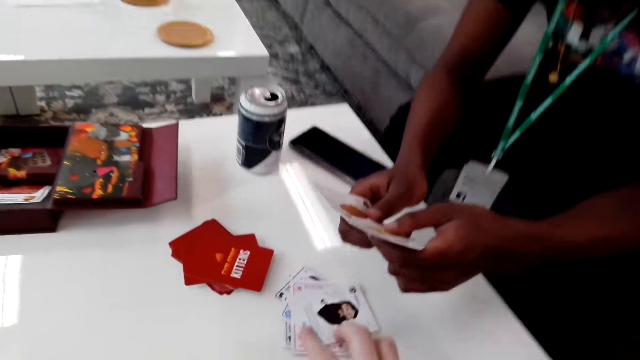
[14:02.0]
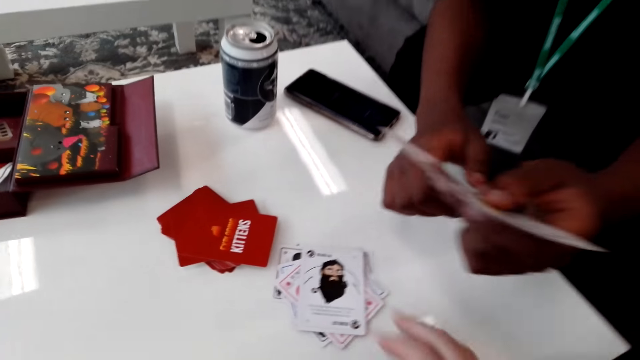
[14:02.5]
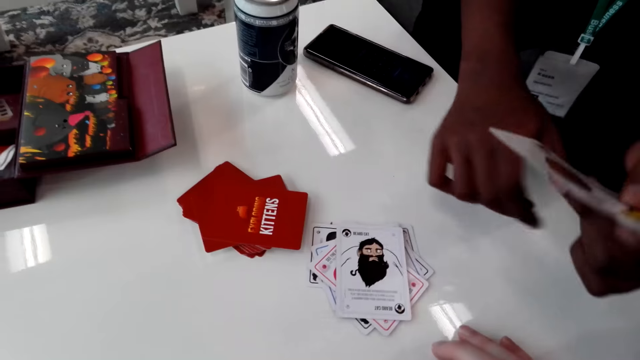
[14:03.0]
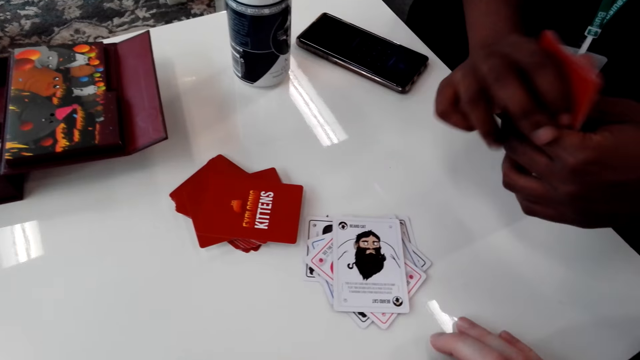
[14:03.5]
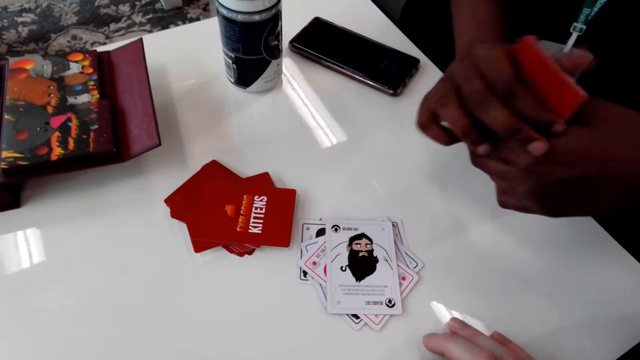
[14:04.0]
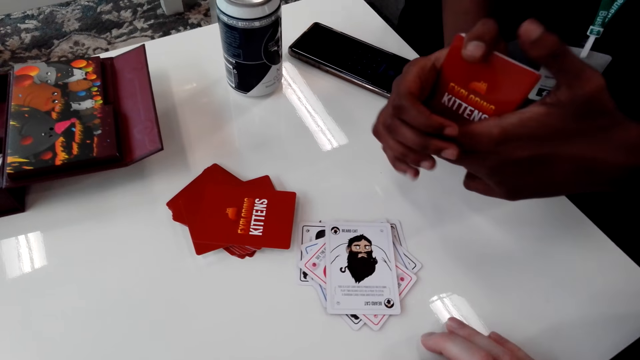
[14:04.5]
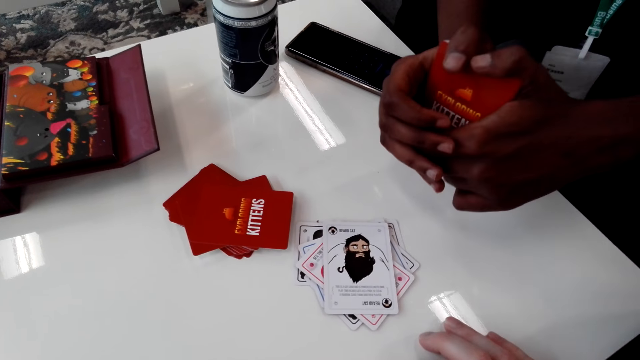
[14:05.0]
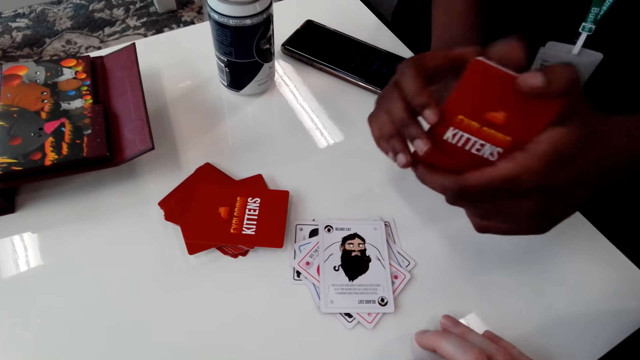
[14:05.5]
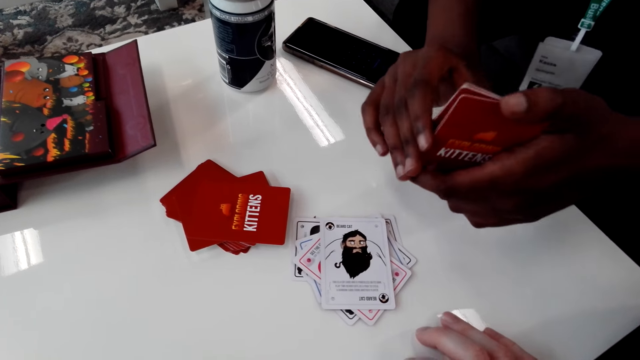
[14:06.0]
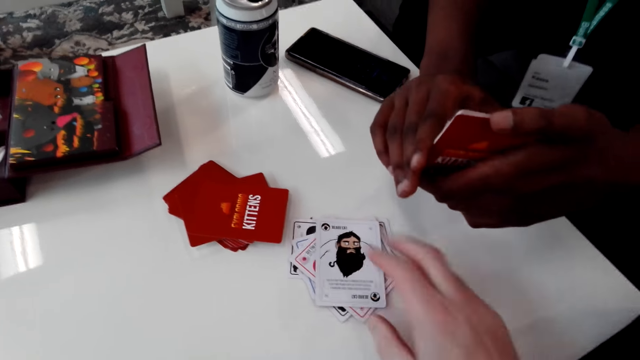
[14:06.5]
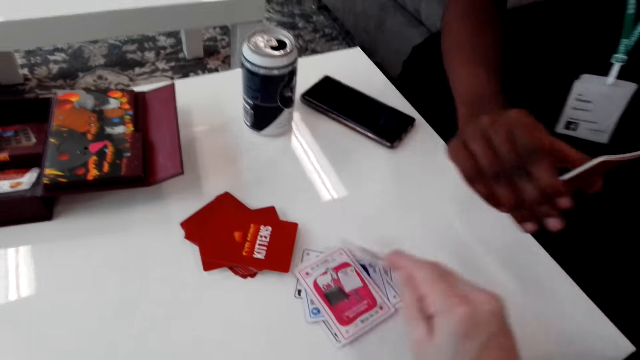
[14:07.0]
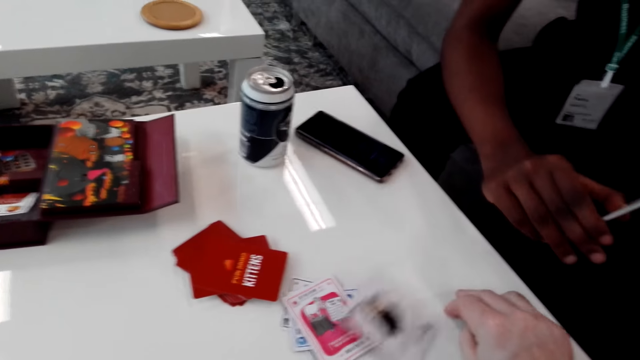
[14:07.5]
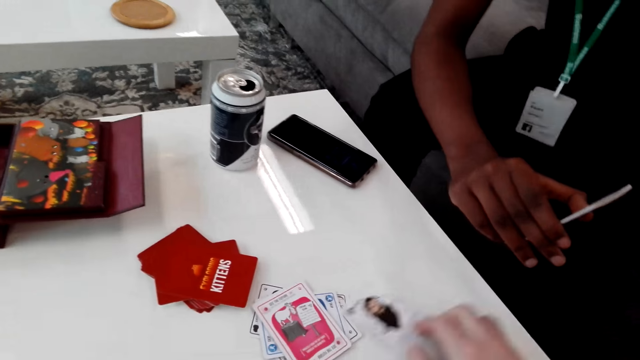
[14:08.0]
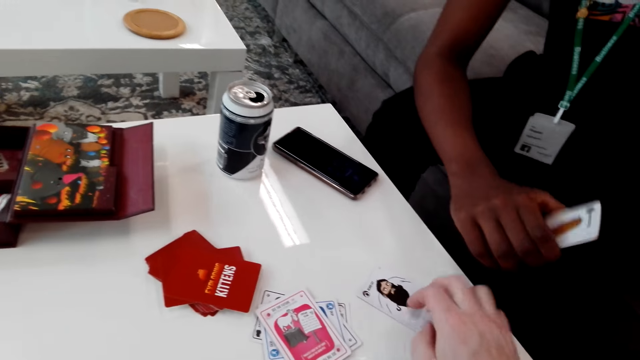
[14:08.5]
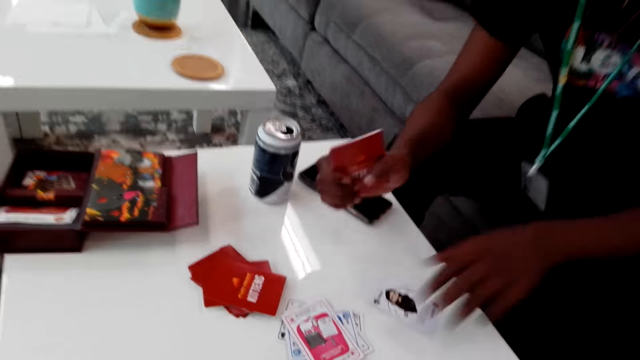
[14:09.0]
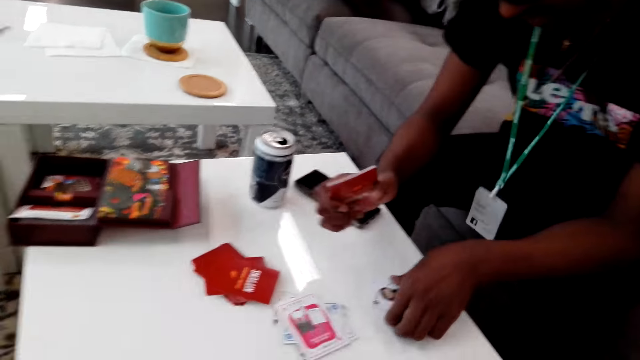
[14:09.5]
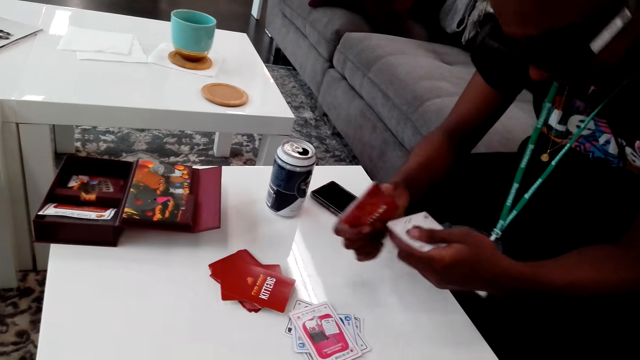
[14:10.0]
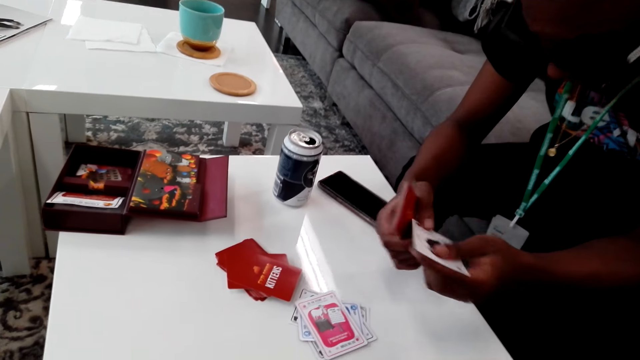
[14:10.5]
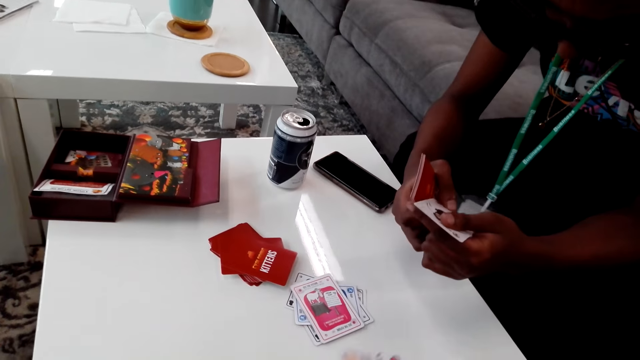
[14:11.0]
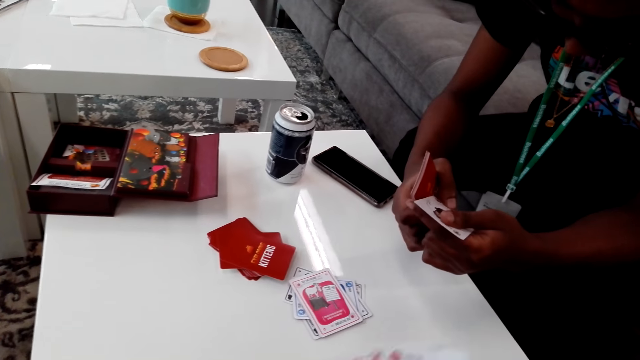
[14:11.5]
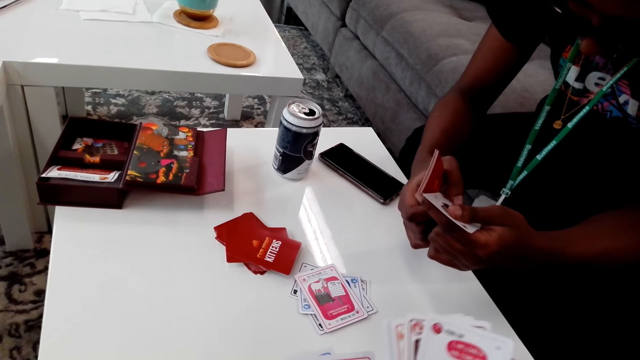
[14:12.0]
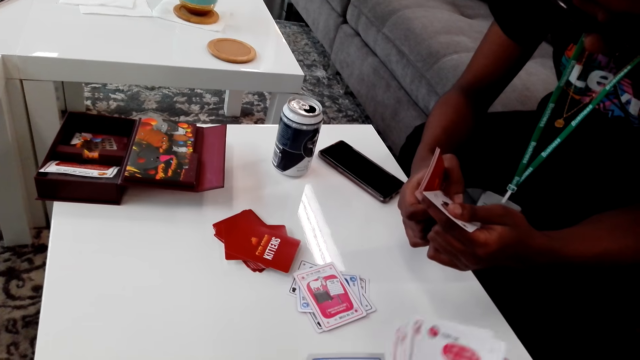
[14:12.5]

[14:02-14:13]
The camera wearer talks while touching the cards down. A man holds the cards. The camera wearer picks up the cards. They play the card. The man picks up the card.

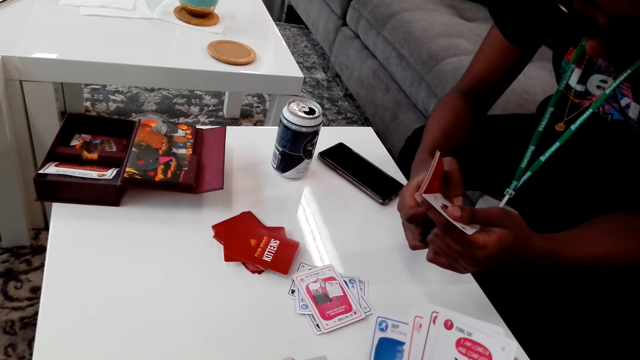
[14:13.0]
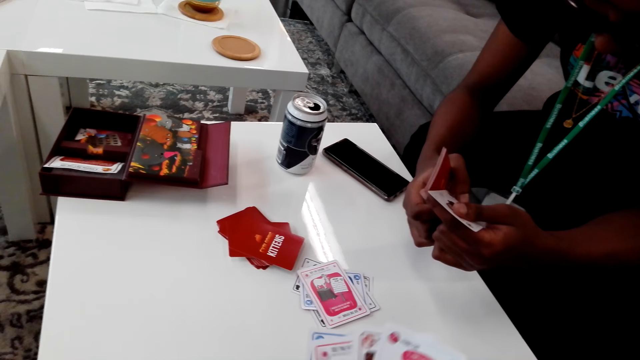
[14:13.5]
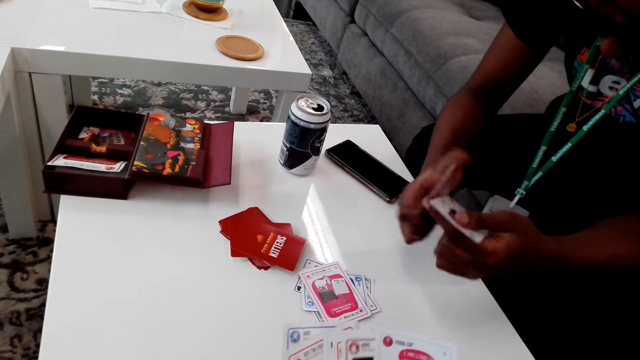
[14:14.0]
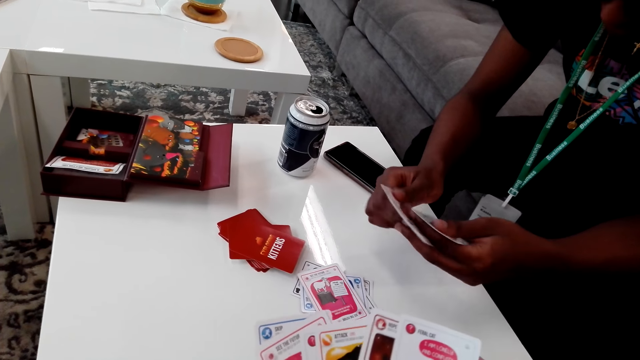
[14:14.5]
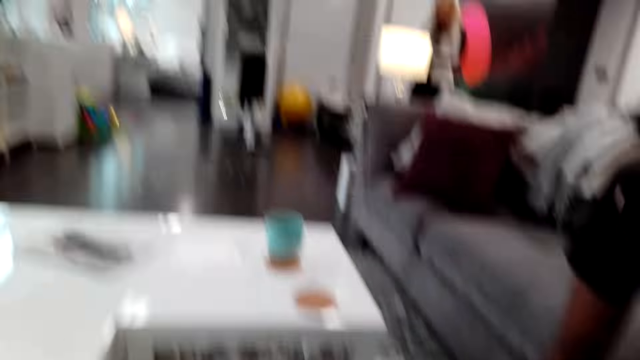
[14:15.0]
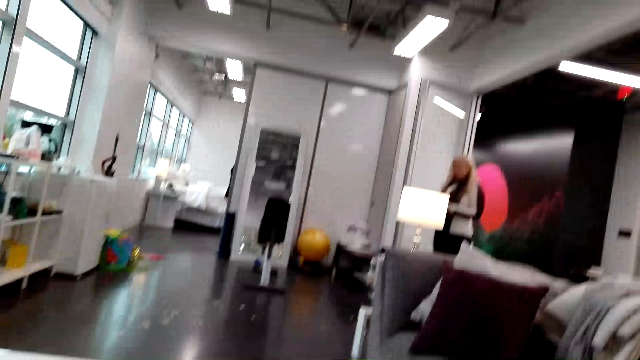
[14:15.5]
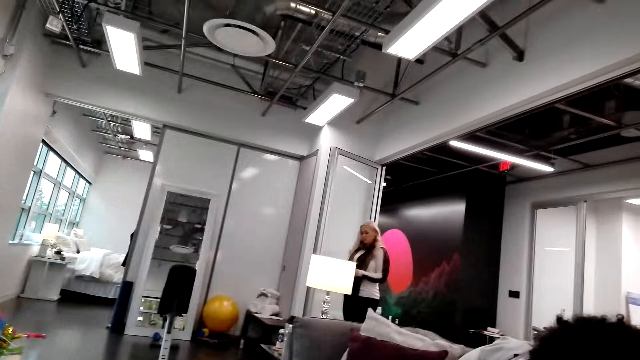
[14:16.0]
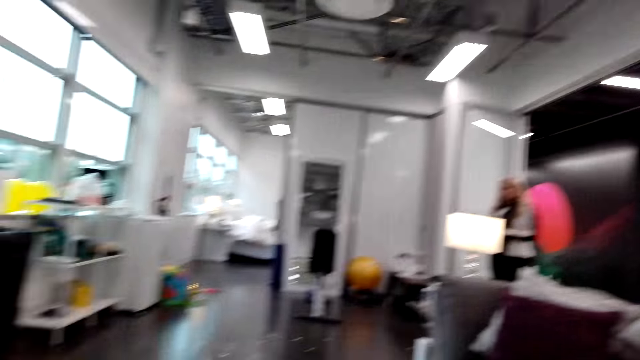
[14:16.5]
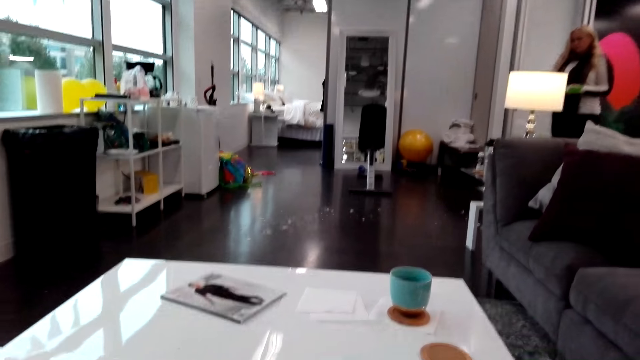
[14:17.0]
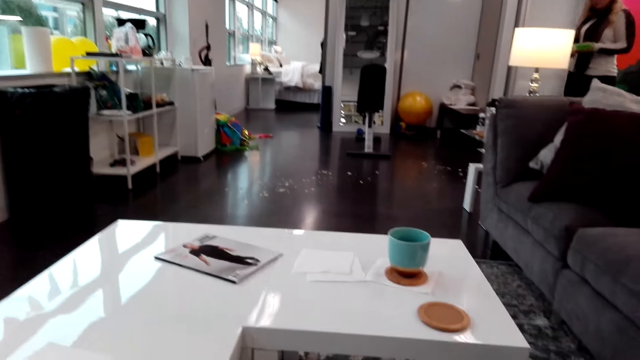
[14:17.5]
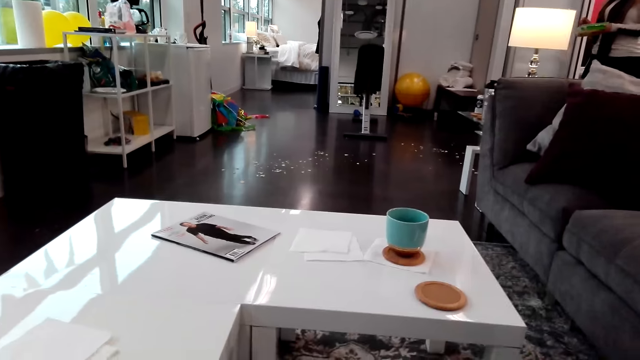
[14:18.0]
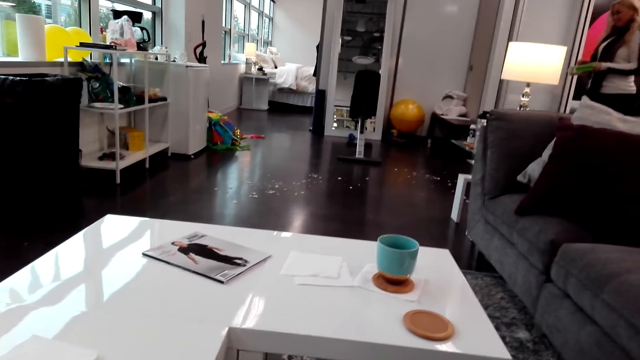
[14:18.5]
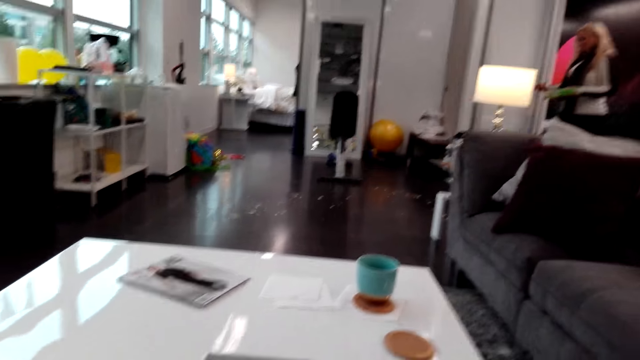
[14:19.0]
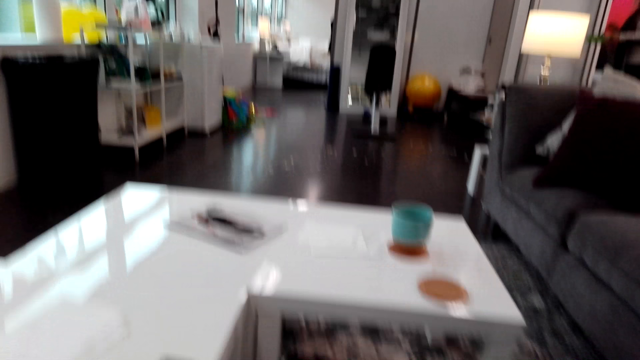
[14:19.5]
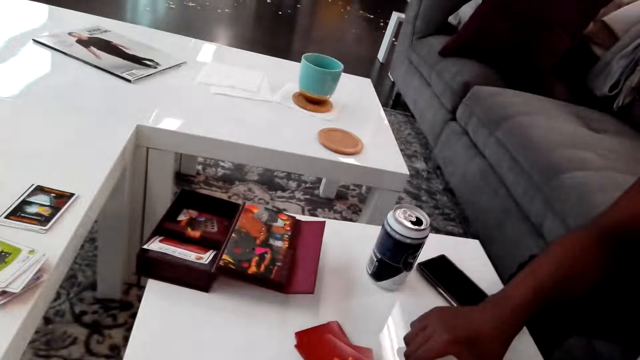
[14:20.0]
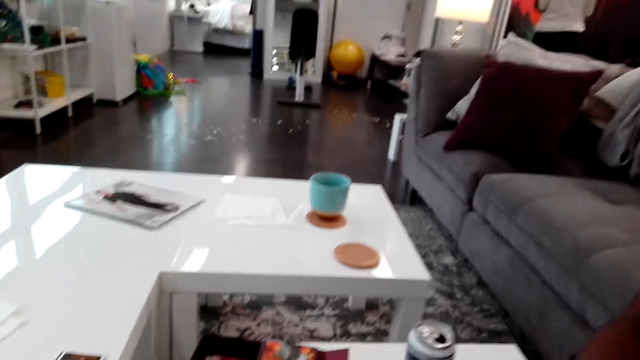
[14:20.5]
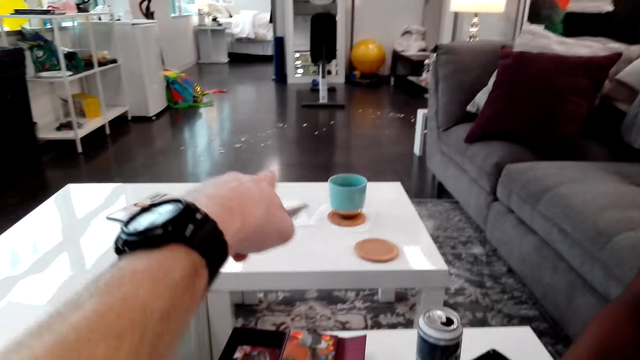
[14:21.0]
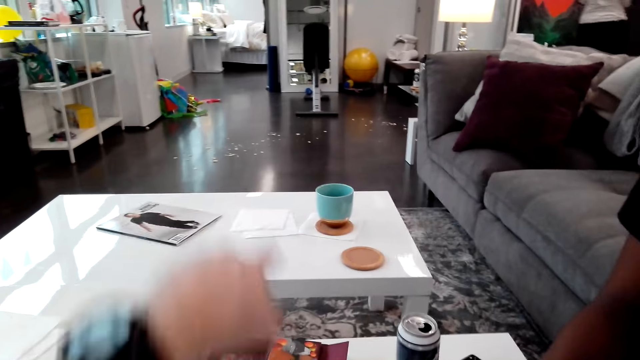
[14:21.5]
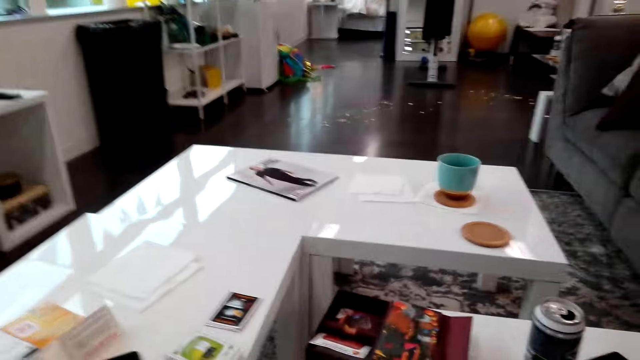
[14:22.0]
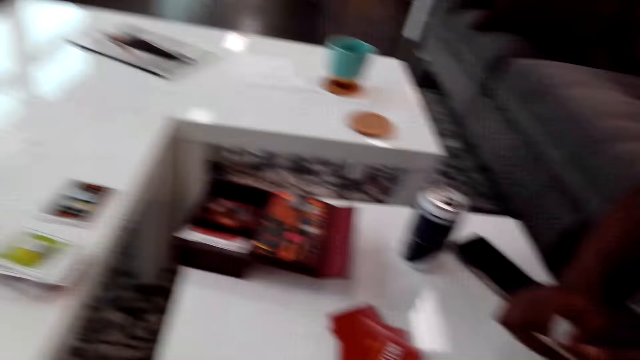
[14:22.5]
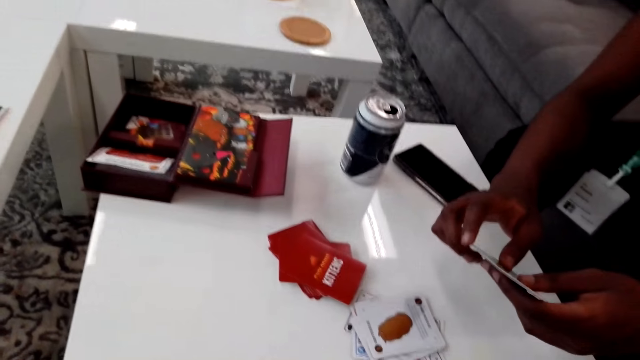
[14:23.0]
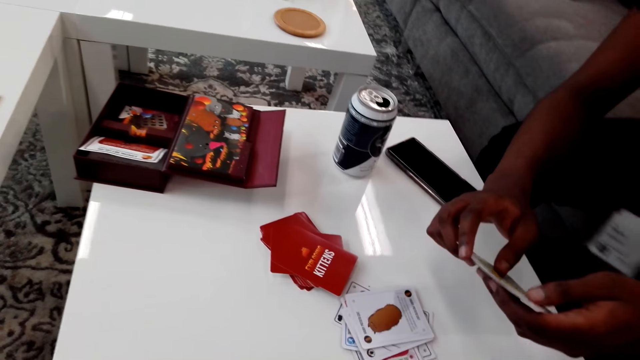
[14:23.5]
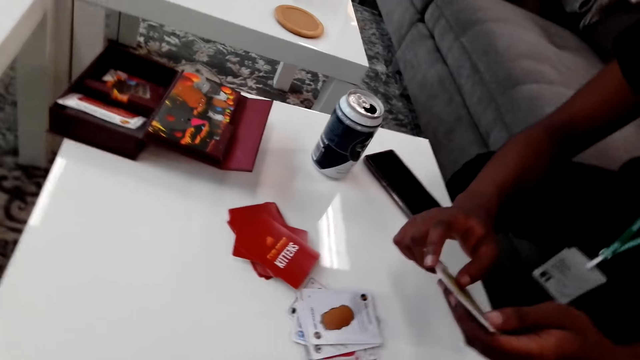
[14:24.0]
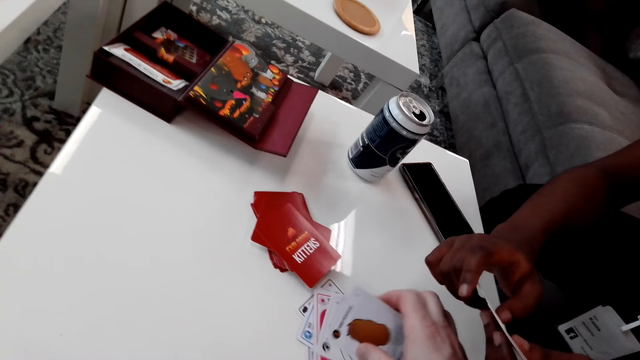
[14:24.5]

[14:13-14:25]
A man talks. The camera wearer looks around. They talk. They talk to the man.
